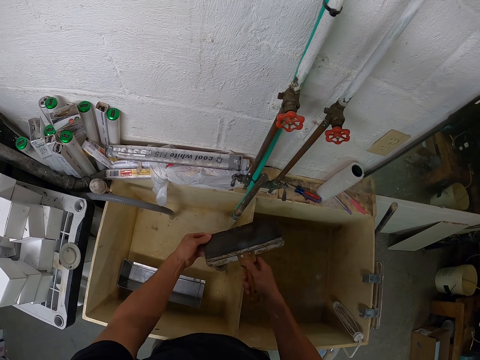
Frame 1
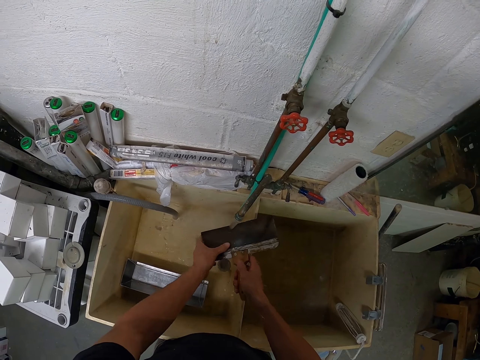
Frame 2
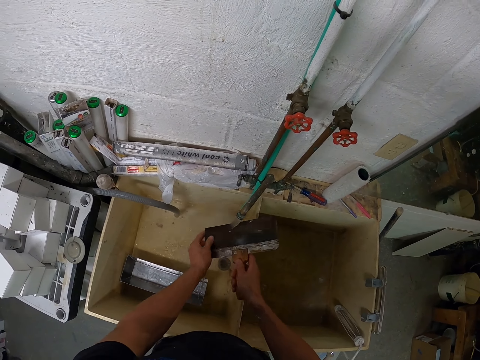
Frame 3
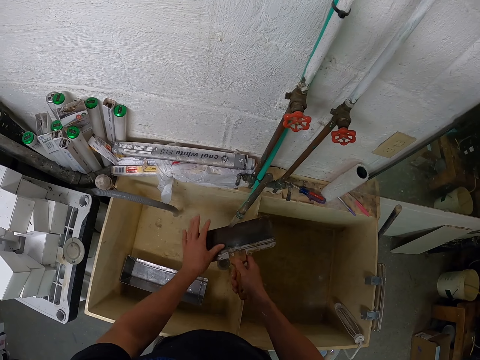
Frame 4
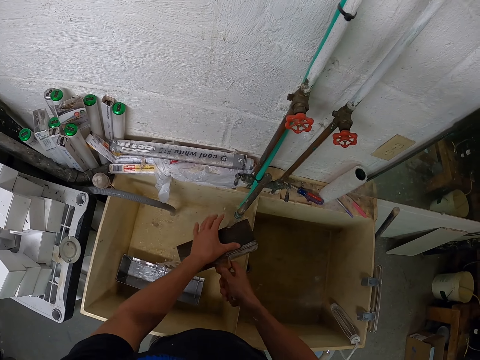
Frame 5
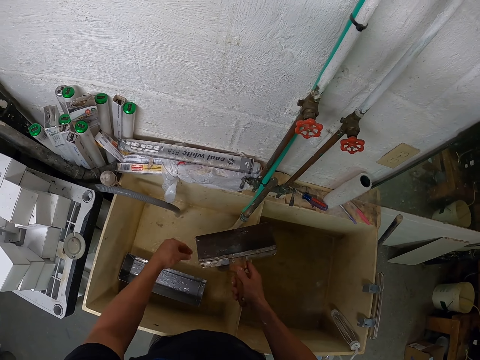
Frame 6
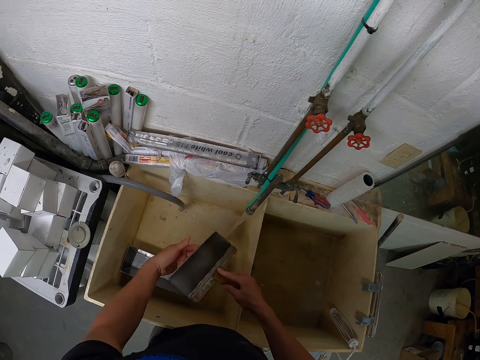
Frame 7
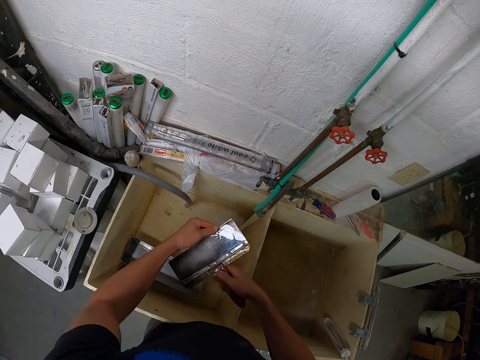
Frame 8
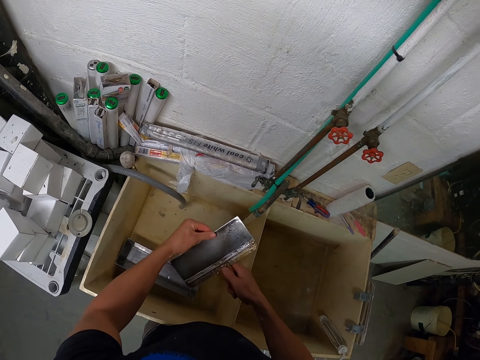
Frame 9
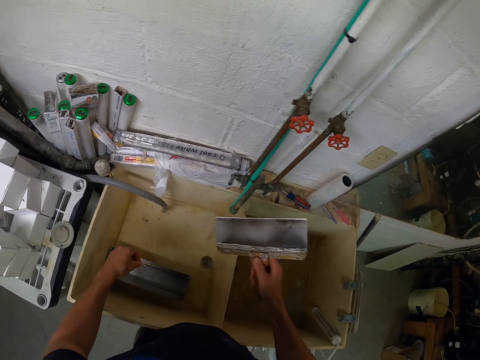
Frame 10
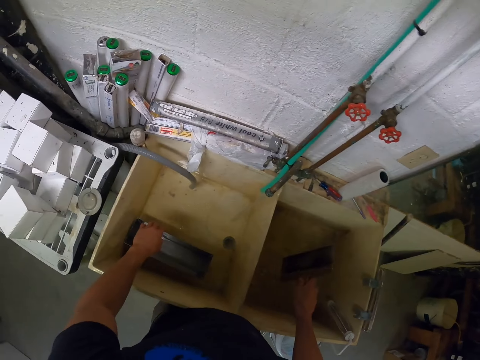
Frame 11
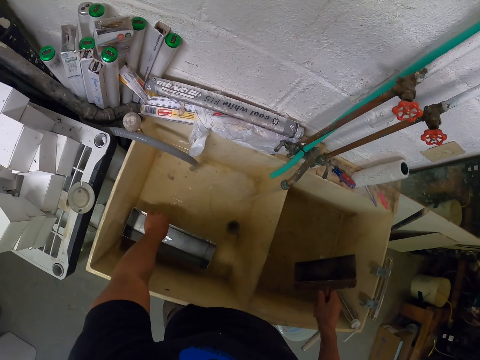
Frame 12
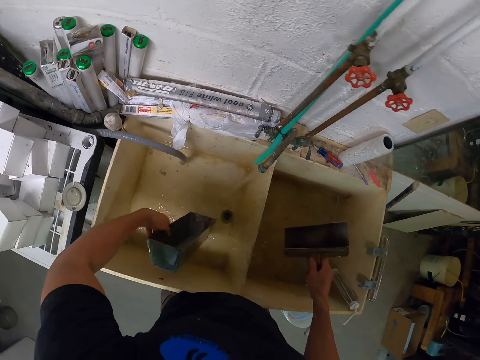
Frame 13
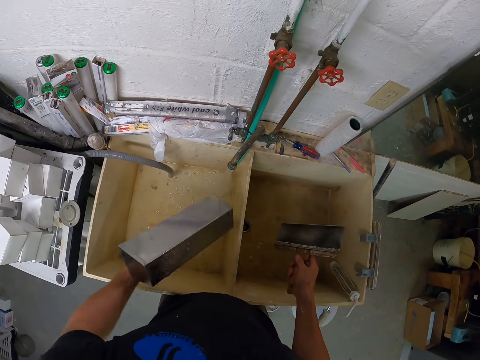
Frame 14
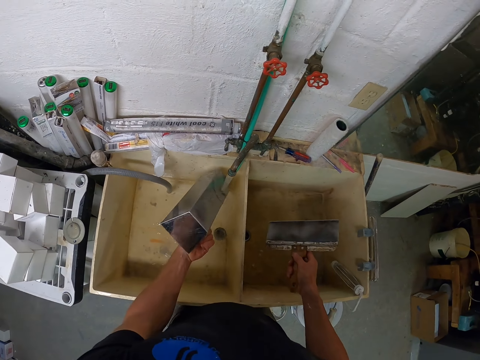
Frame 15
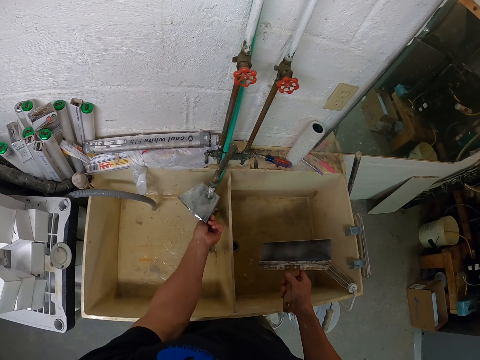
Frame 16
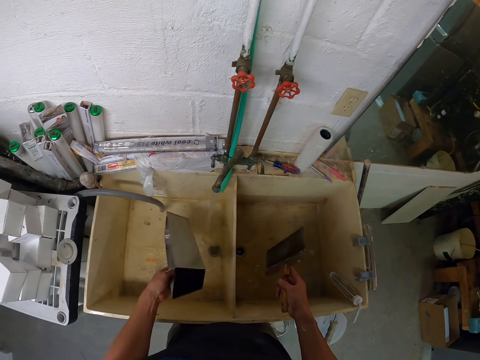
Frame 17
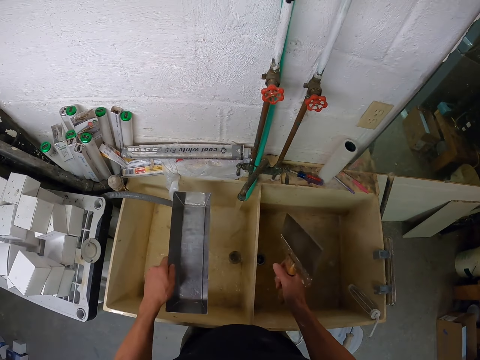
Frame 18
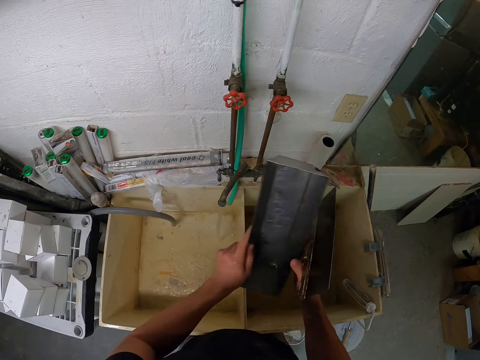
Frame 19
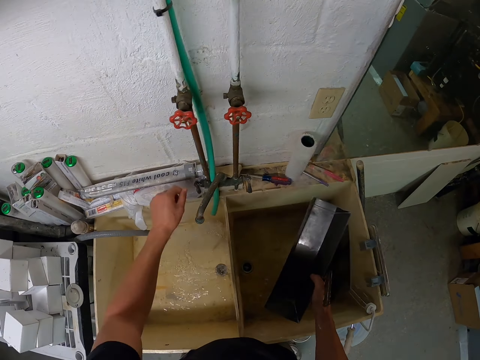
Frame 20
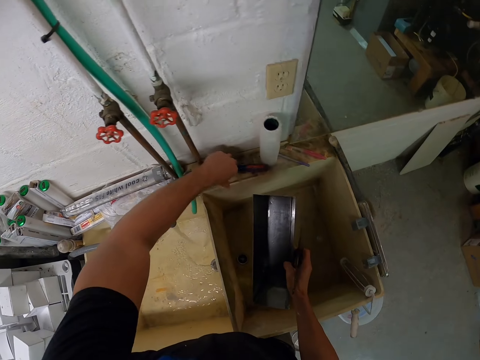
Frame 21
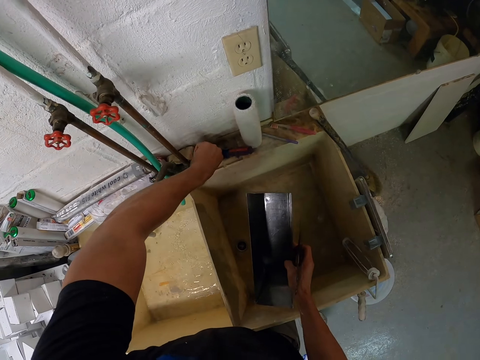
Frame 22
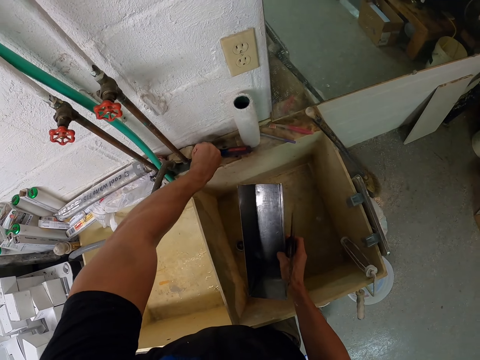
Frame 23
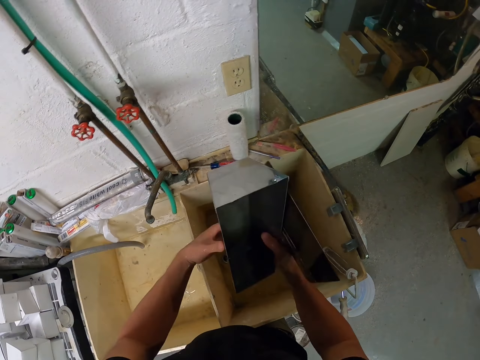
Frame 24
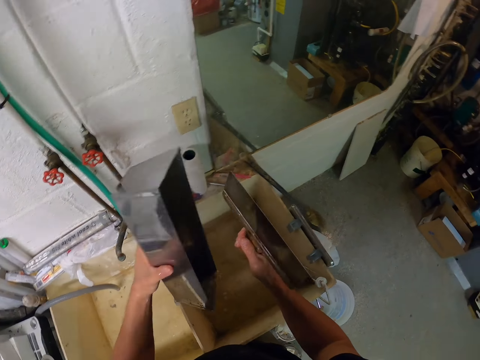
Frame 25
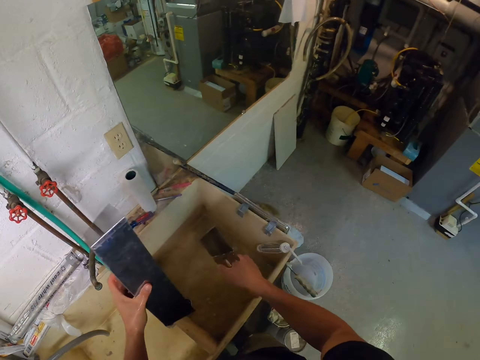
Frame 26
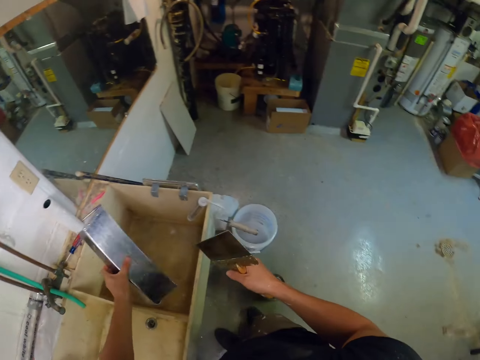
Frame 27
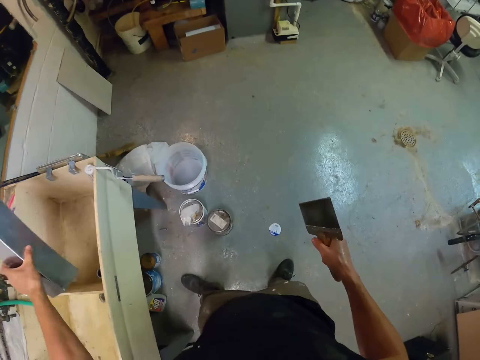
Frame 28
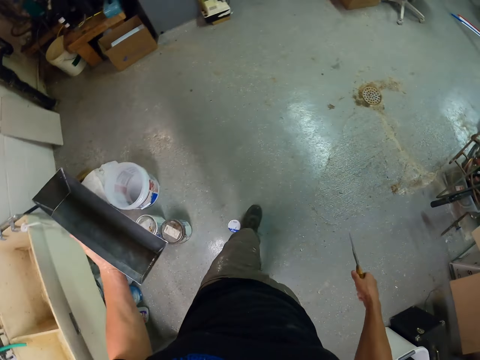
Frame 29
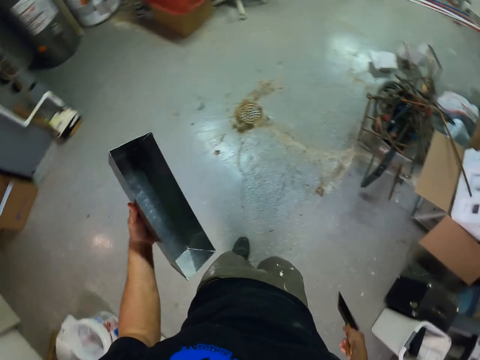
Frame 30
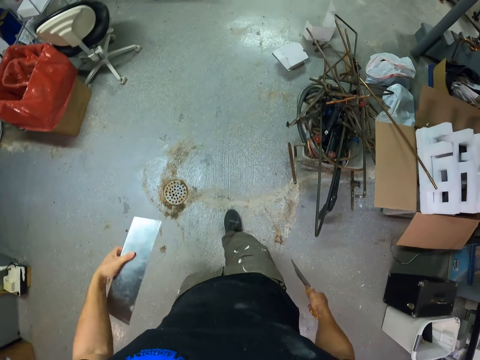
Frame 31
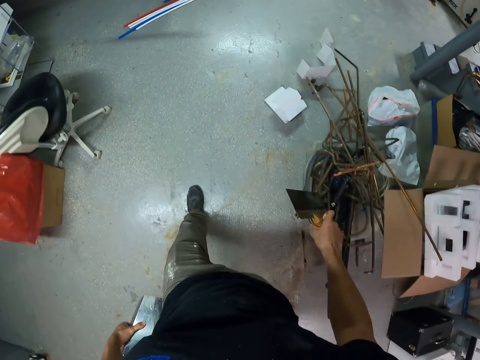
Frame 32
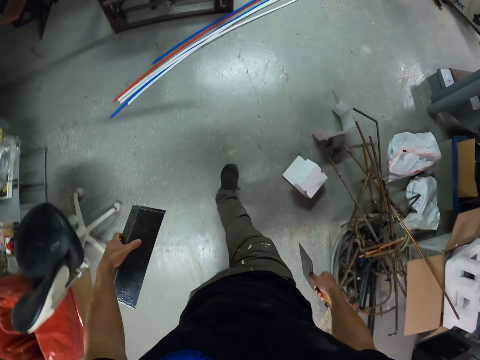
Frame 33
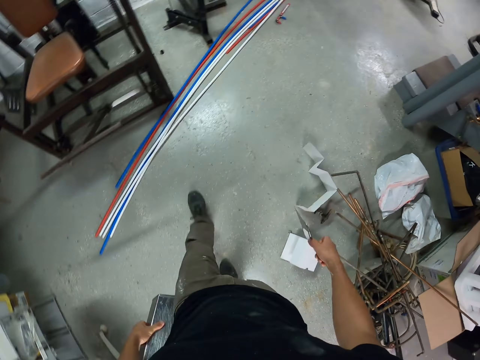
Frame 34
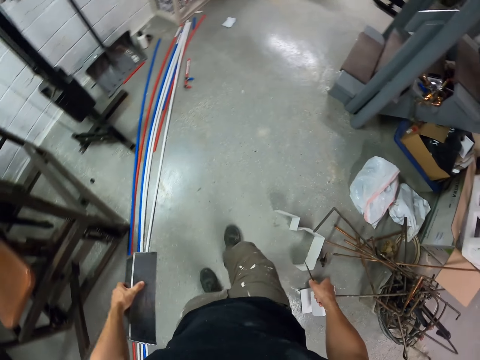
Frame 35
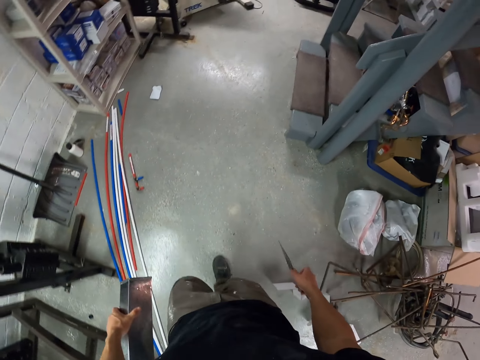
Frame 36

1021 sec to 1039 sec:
The camera wearer takes a stainless steel mud pan or tray. They wash the stainless steel mud pan. They move the tray to the left hand. They close the tap. They pour the water in the tray. They walk around.

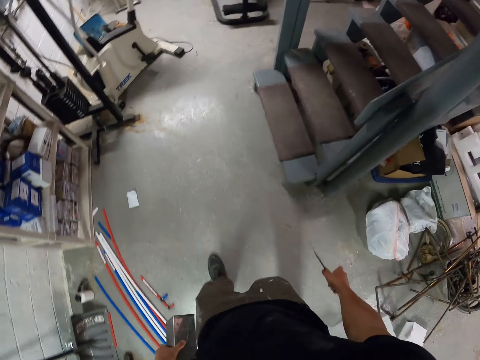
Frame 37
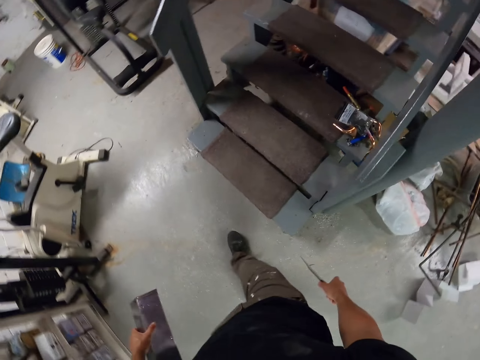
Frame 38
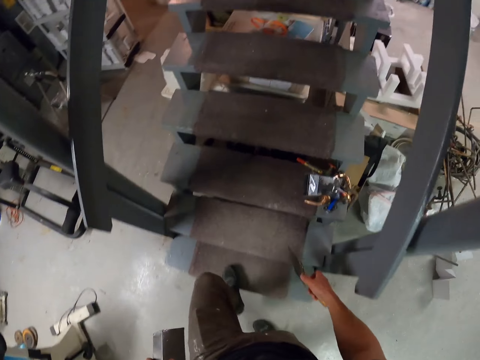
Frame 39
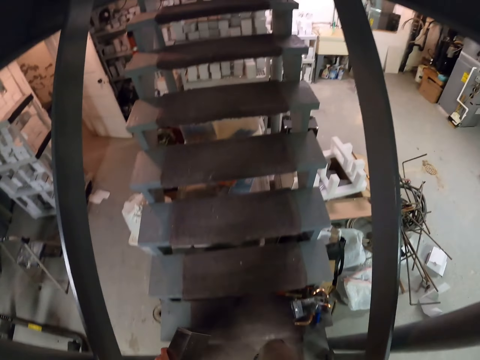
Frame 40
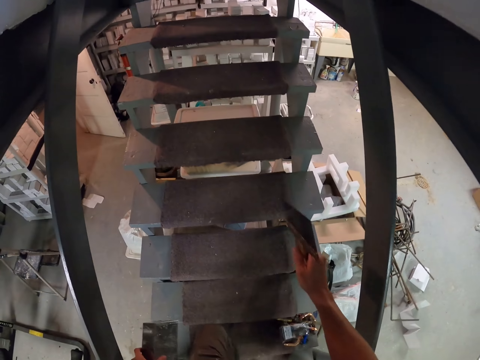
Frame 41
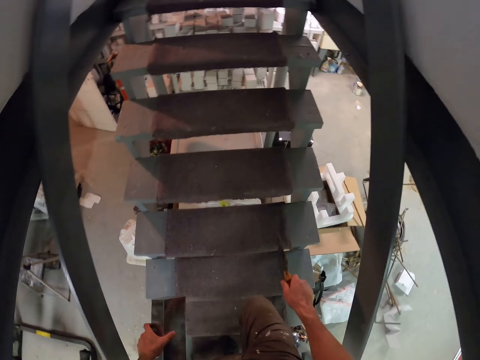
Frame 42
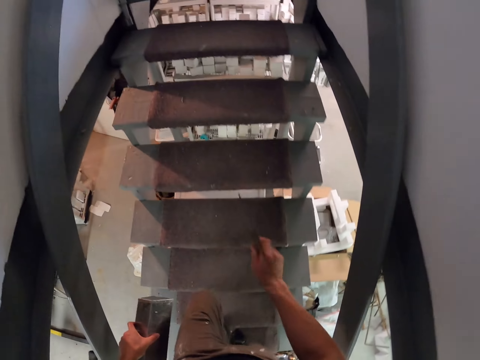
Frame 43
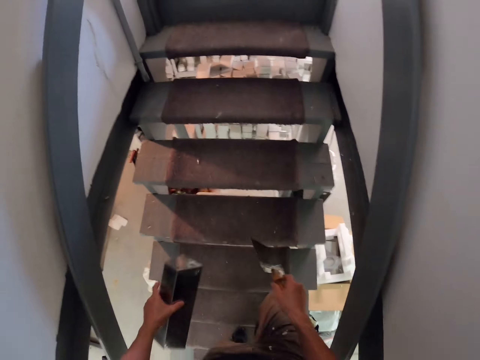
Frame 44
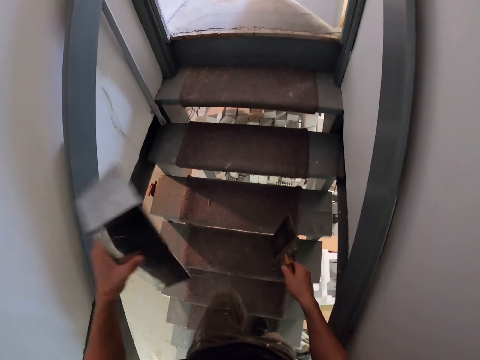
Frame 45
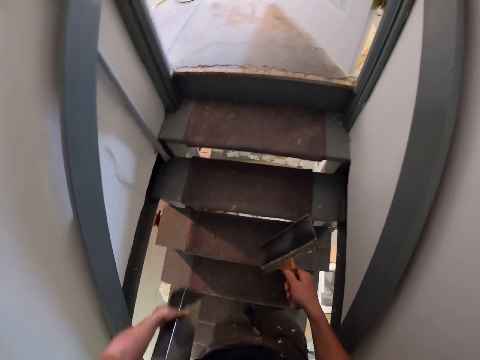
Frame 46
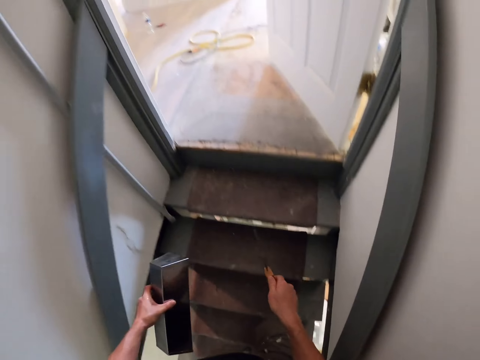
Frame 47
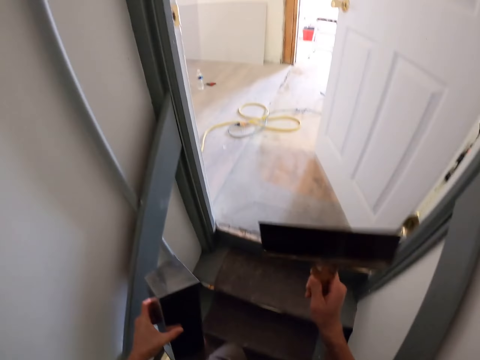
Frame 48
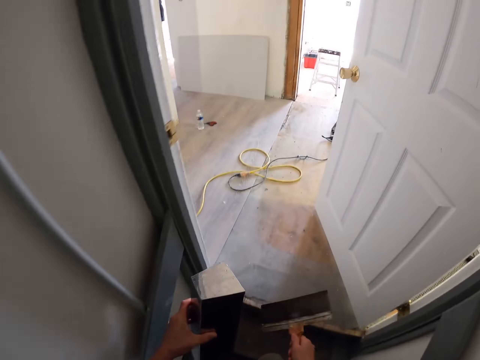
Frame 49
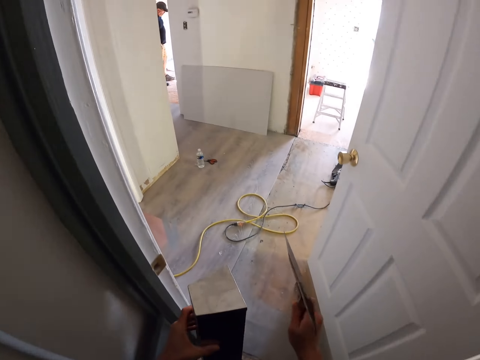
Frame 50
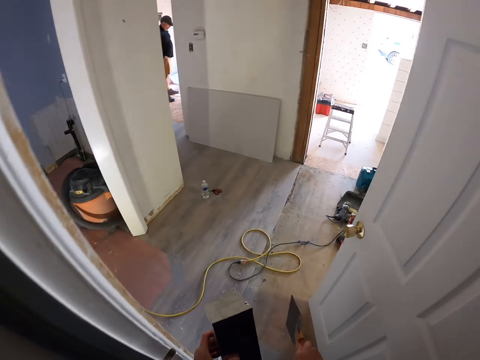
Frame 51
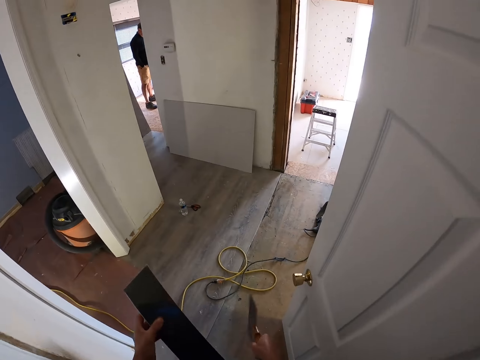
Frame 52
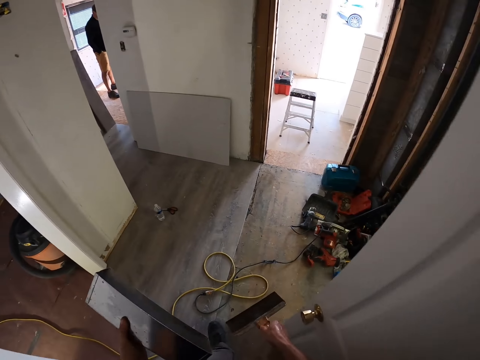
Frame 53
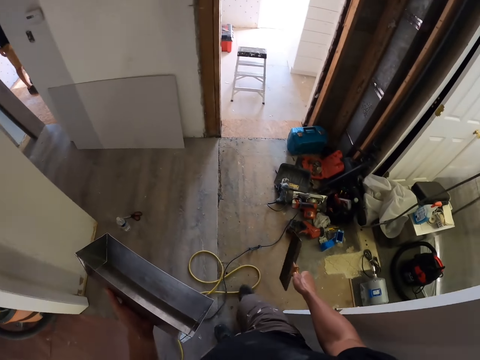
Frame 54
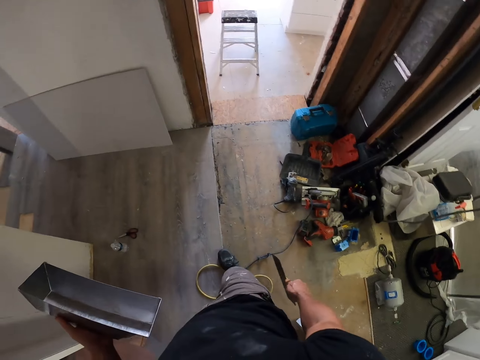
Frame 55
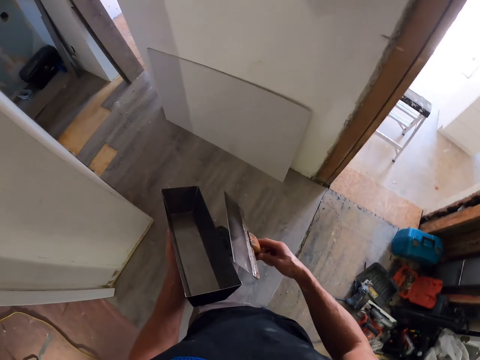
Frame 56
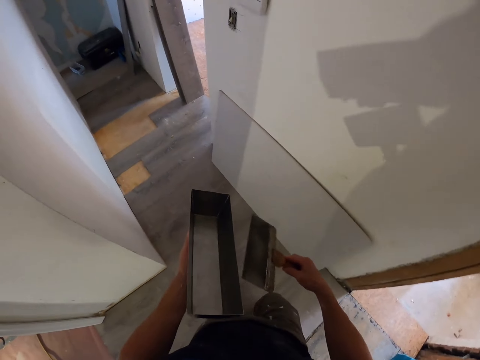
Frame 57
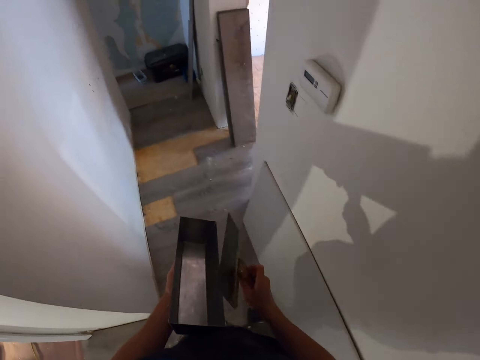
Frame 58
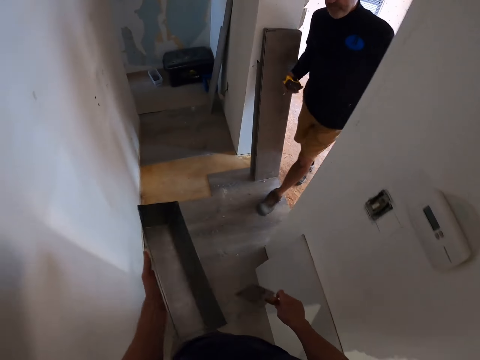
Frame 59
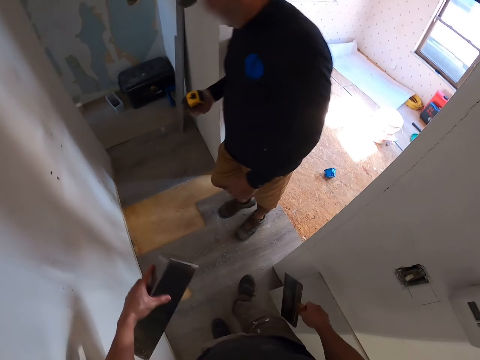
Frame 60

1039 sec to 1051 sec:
The camera wearer walks upstairs. They walk around.
